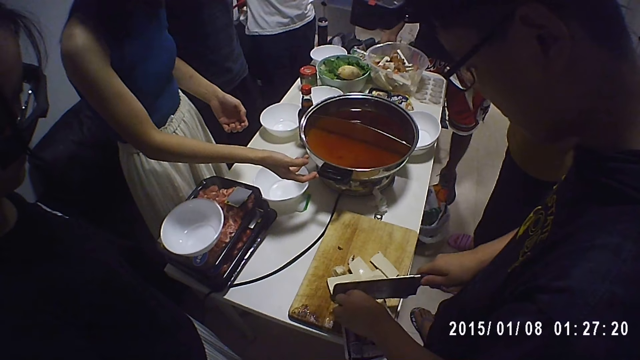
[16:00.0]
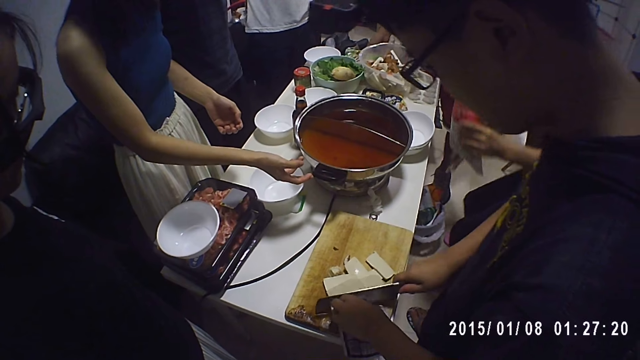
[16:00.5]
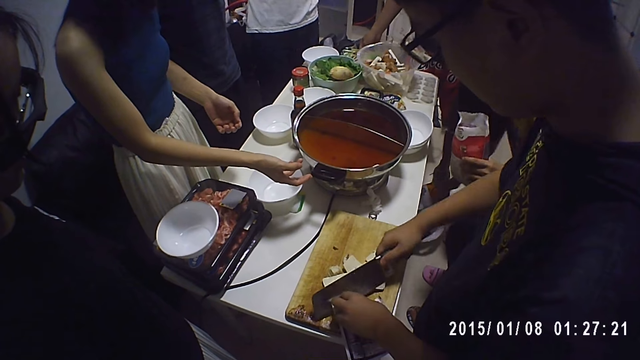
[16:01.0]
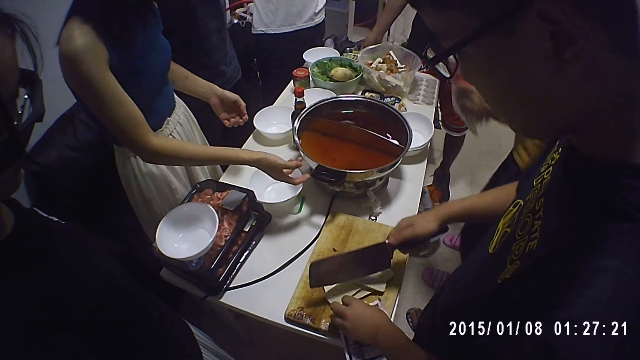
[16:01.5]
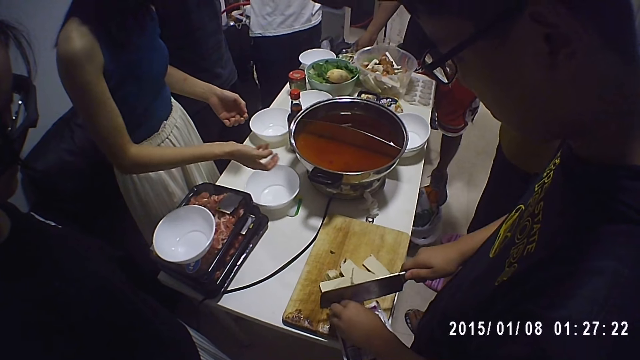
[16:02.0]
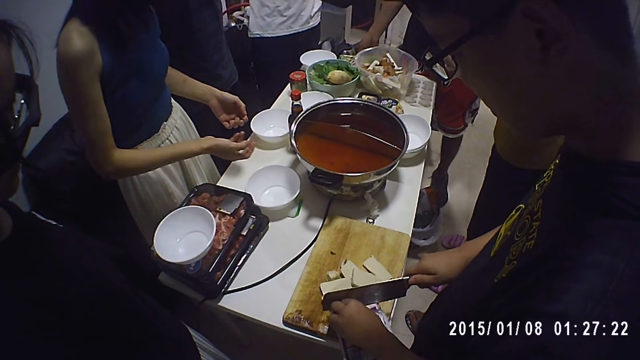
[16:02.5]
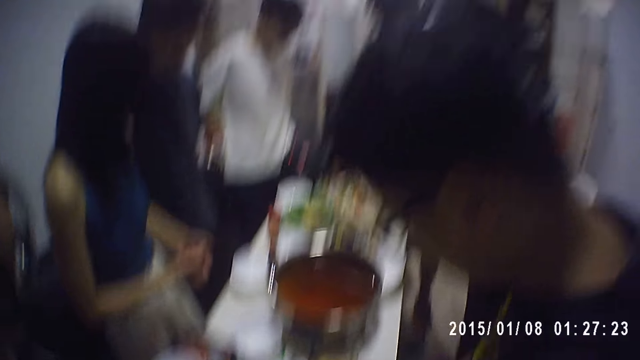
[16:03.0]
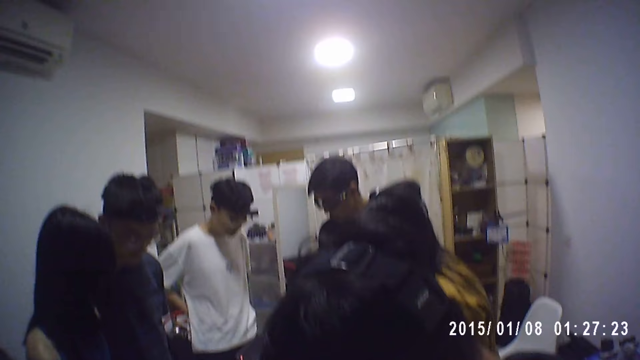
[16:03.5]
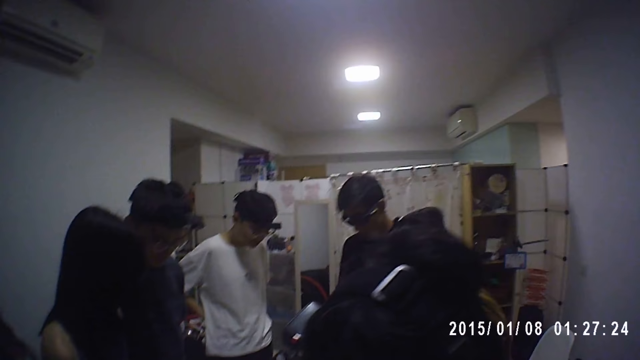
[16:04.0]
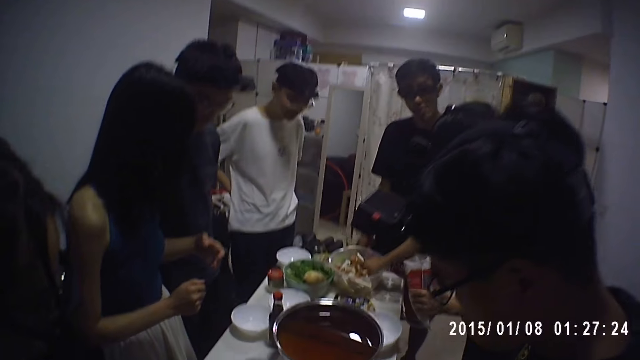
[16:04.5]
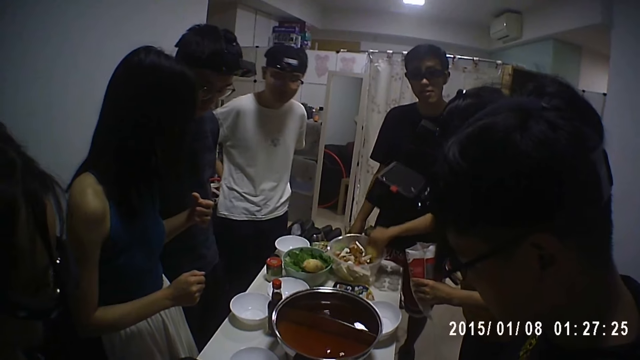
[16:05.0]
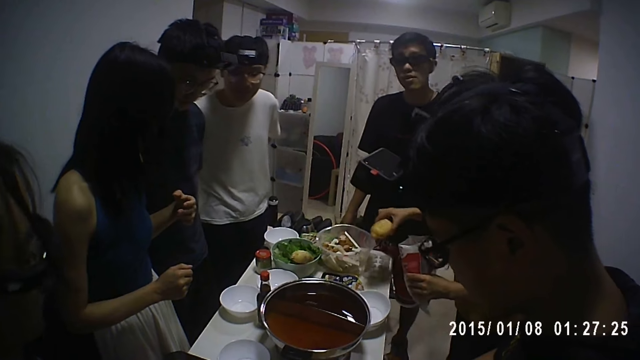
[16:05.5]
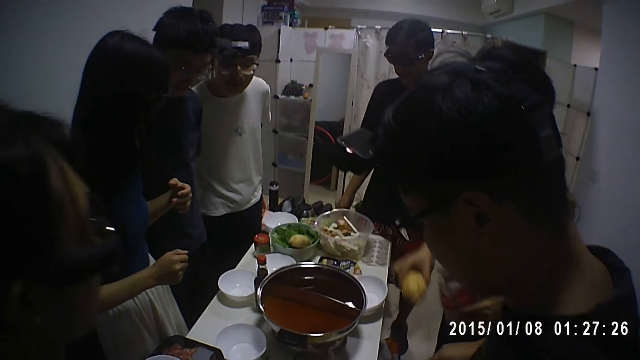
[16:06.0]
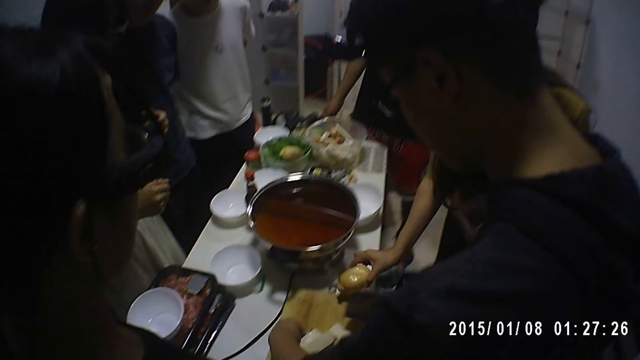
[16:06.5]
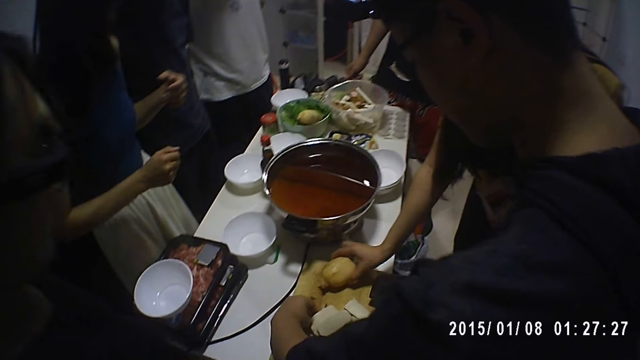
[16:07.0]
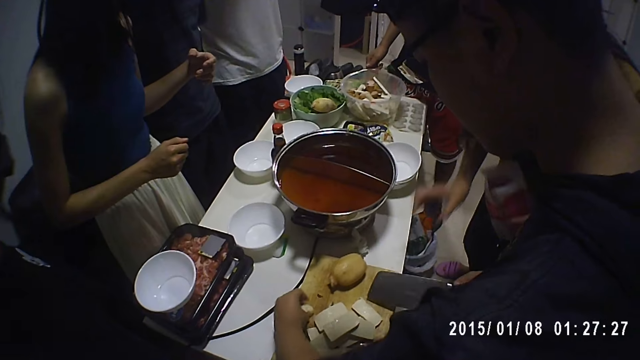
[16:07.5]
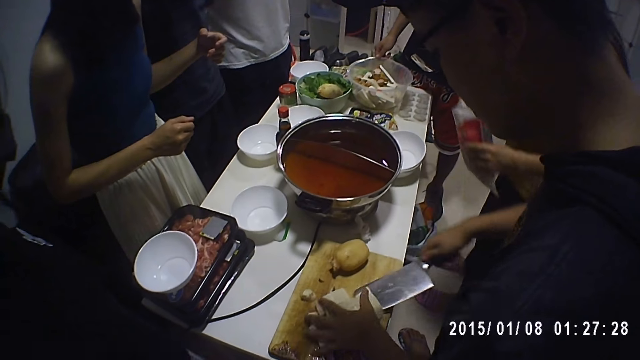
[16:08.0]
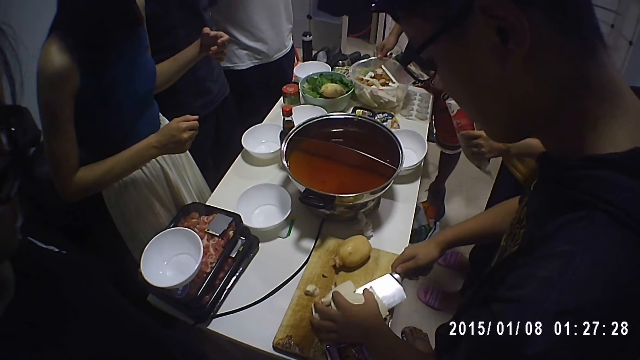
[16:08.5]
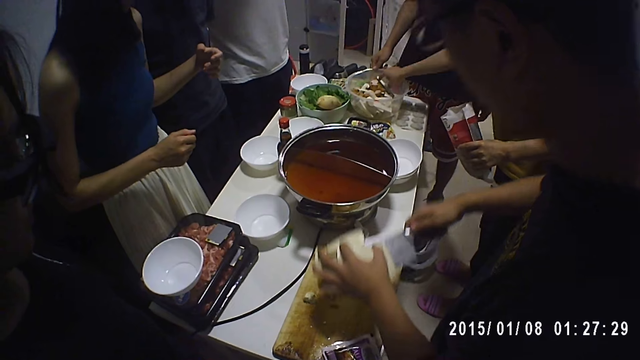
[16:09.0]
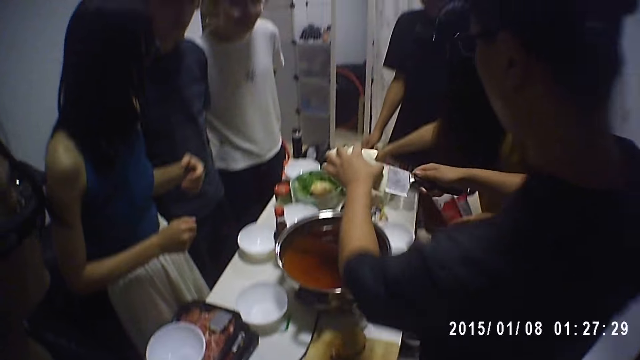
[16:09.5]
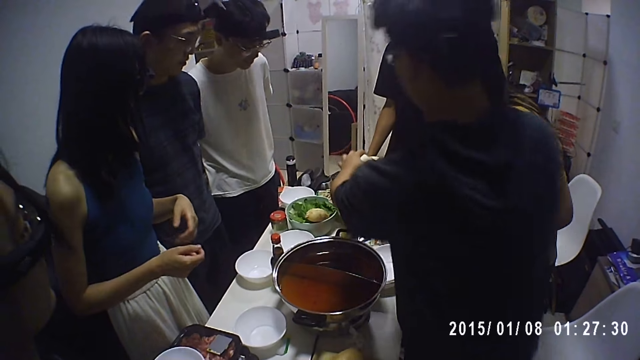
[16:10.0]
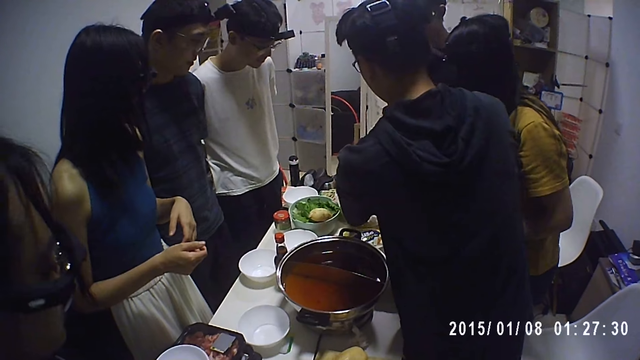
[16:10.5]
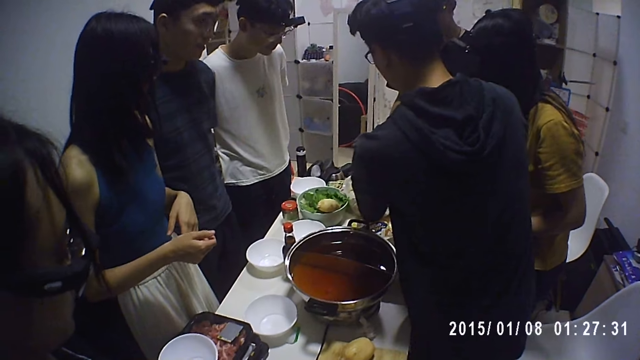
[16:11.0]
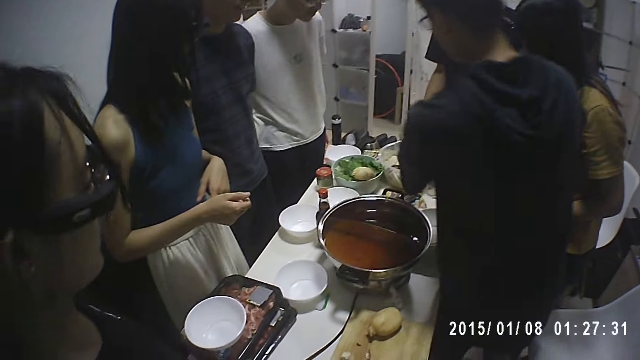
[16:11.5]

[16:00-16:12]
A woman takes a potato from the bowl on the table with her right hand. The woman drops the potato in her right hand on the chopping board. A man transfers the cheese on the chopping board into the bowl on the table with the knife in his right hand.

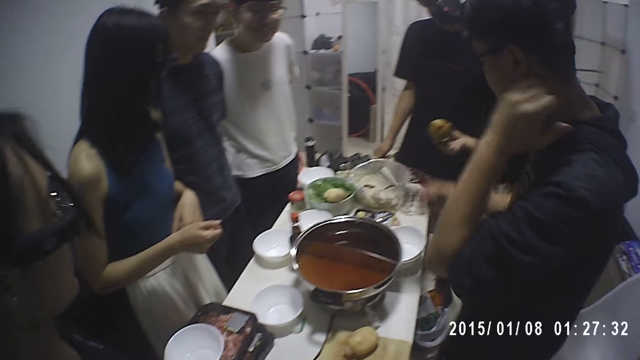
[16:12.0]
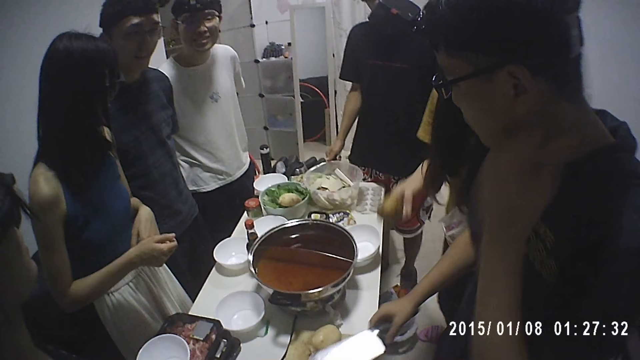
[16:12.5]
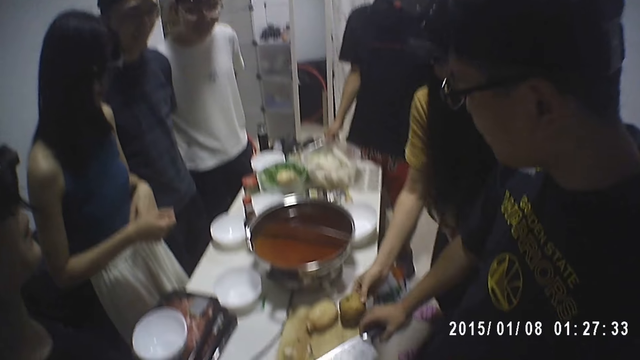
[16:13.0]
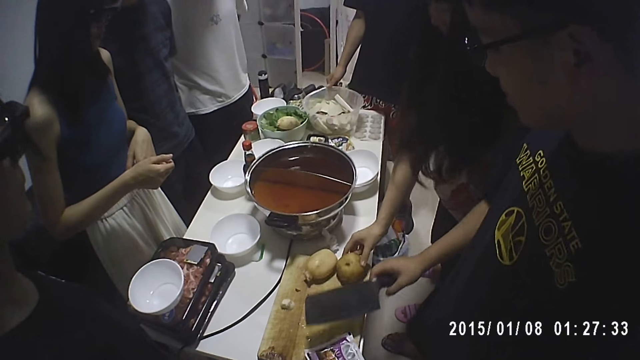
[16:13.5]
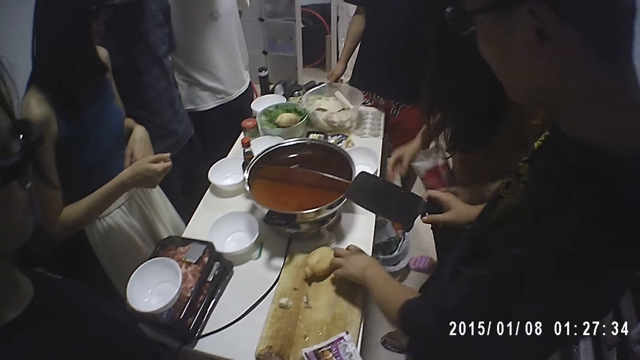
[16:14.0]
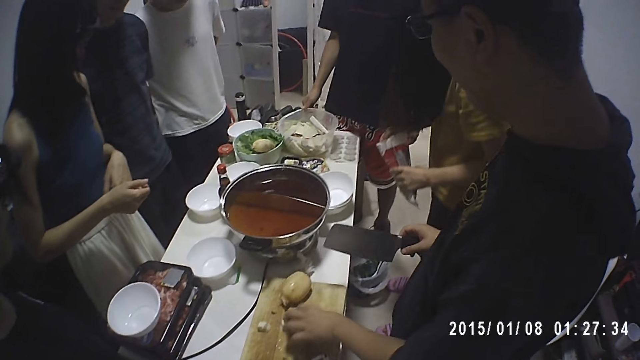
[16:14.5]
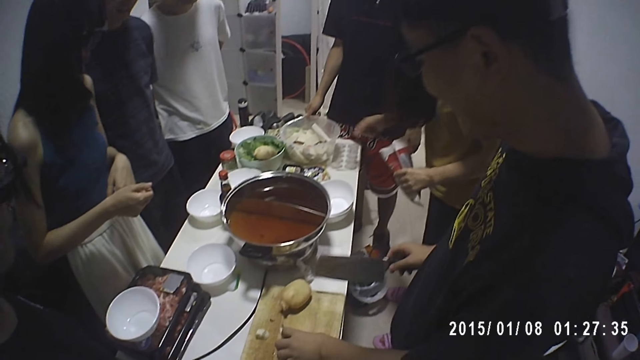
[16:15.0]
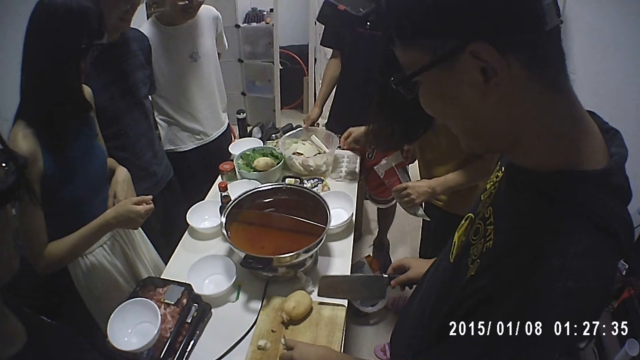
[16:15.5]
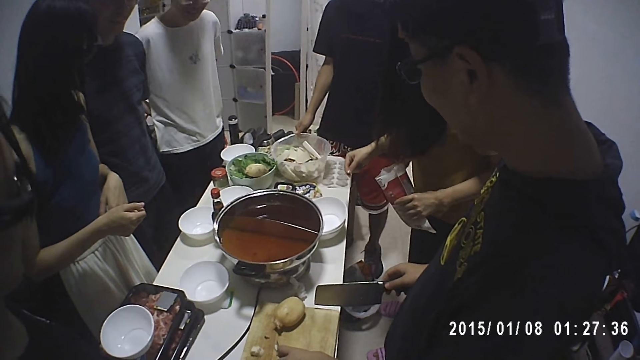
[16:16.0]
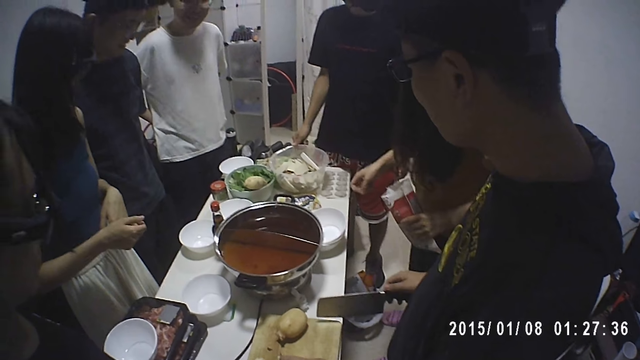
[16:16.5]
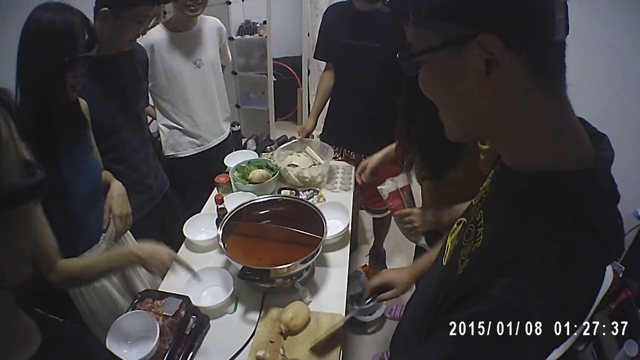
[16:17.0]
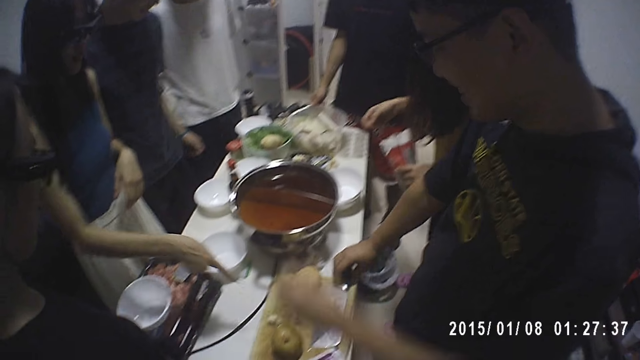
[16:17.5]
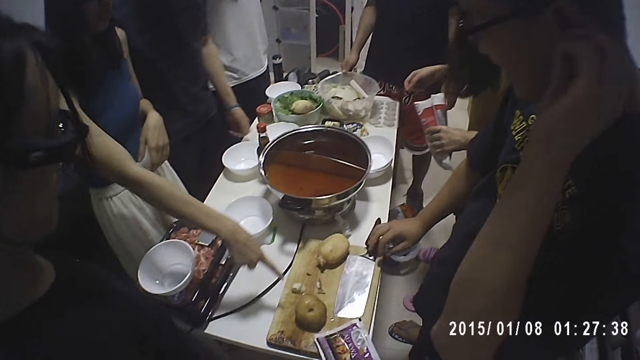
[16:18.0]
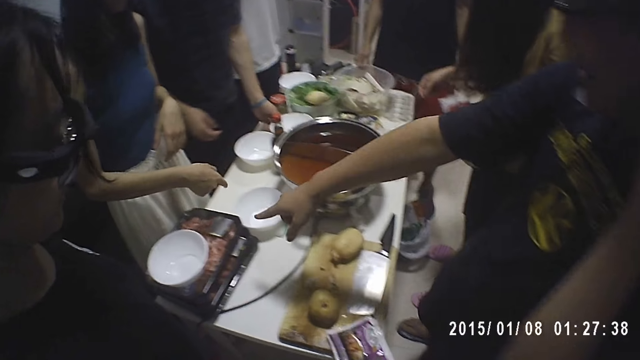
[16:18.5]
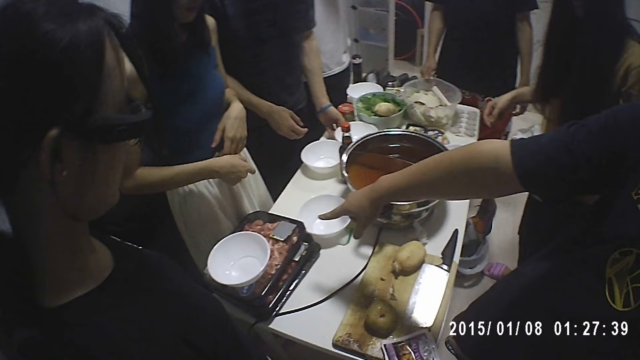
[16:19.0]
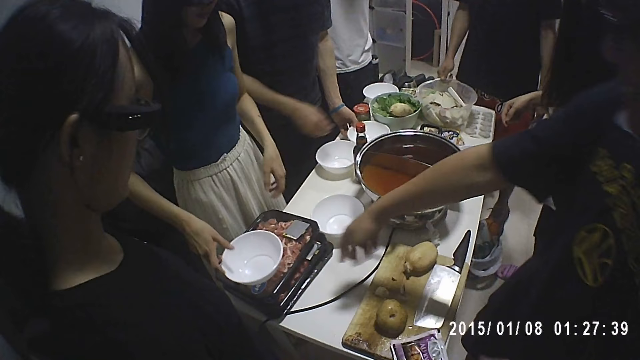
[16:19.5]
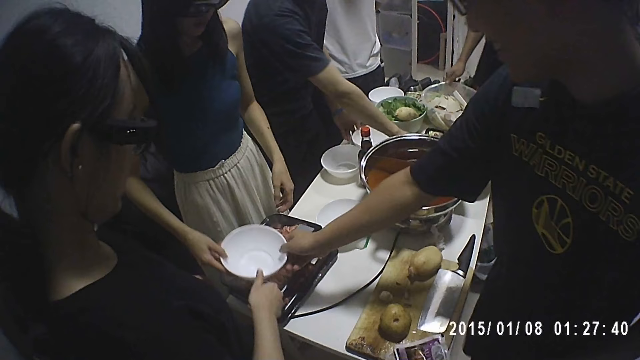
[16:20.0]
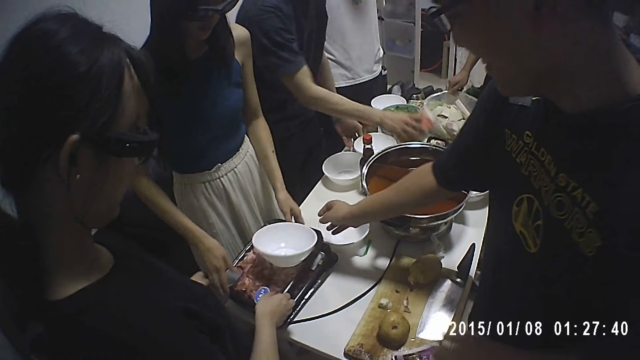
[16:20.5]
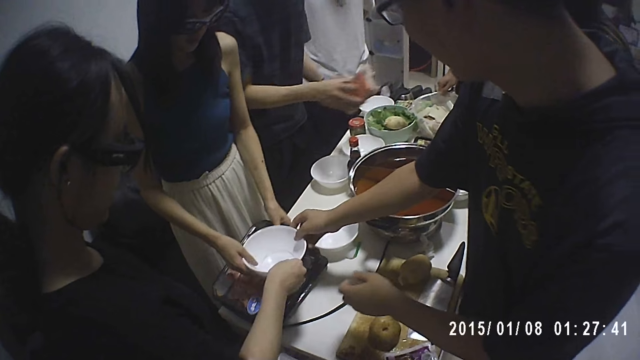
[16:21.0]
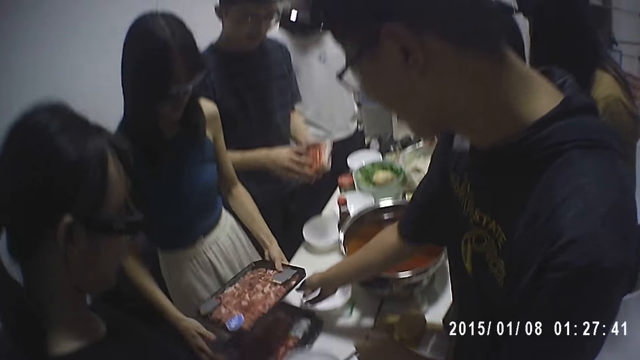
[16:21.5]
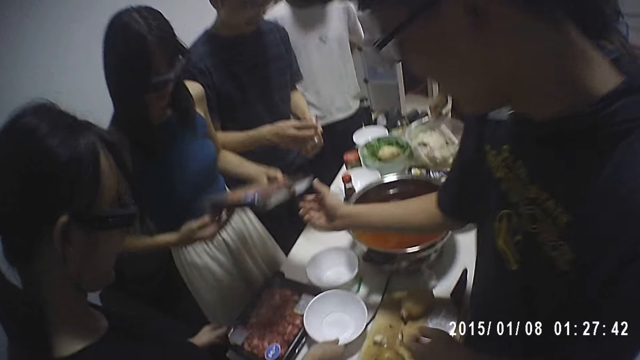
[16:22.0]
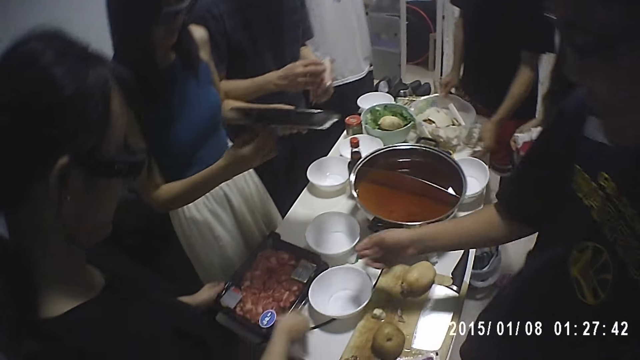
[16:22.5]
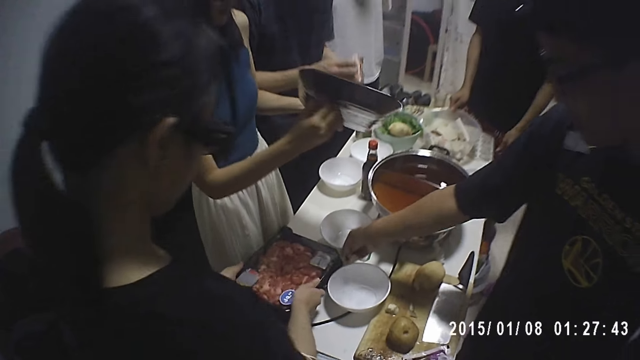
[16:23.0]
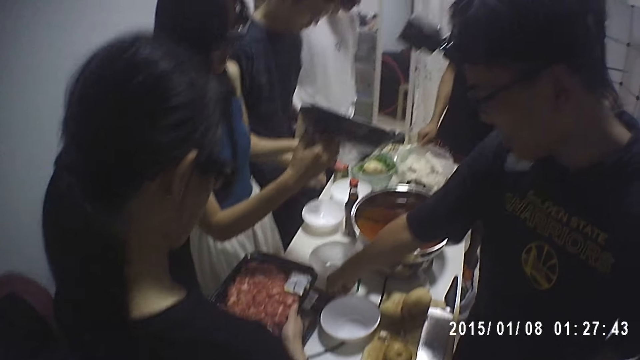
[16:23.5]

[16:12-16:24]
A woman drops a potato in her right hand on the chopping board. A man moves the potato on the chopping board with his left hand. The man drops the knife in his right hand on the chopping board. Another woman touches a plate on a pack of meat on the table. Another man picks up the pack of sausage meat on the table with his right hand. The first man touches the plate with the second woman with his right hand. A third woman takes the plate on the pack of meat with her right hand. The second woman picks up the pack of meat on the table with both hands. The third woman drops the plate on the table with her right hand. The third woman picks up a pack of meat on the table with both hands.
